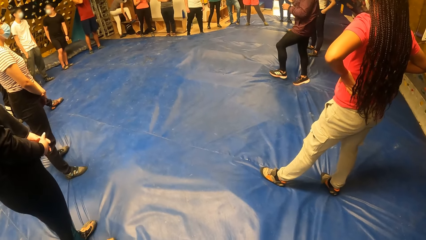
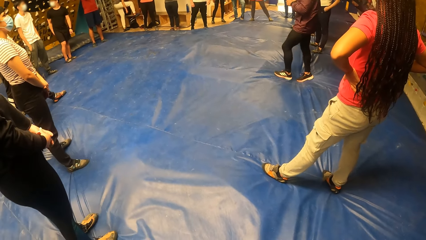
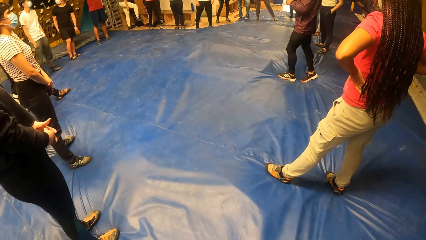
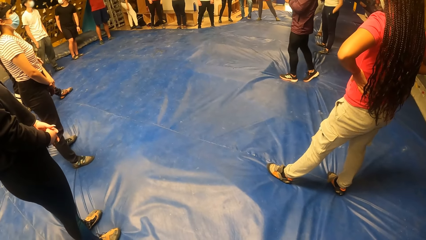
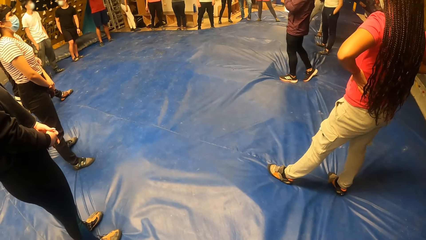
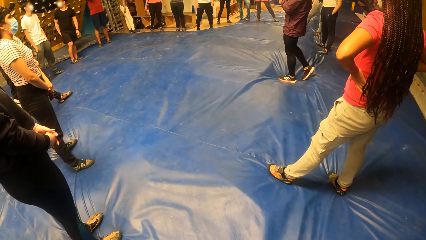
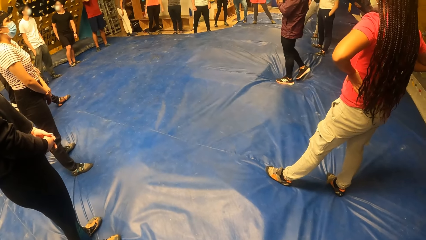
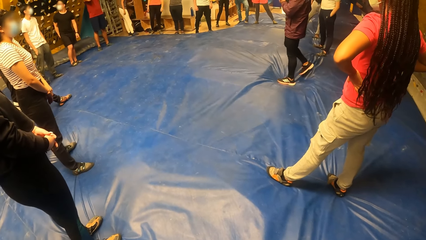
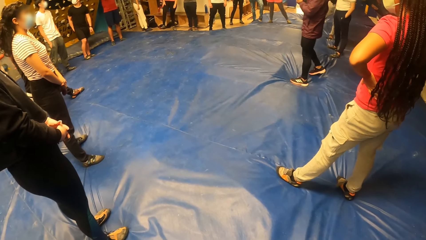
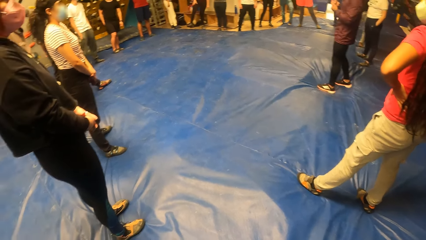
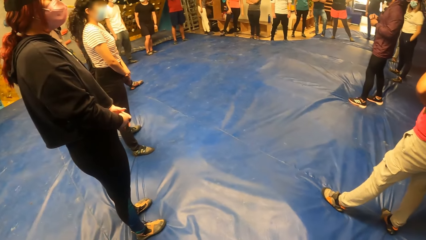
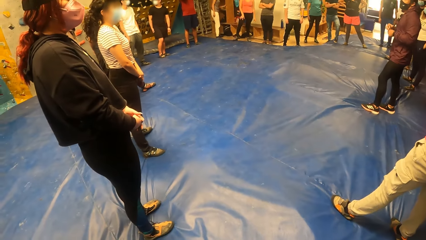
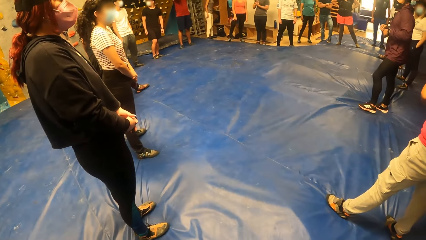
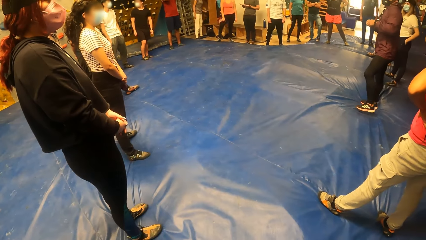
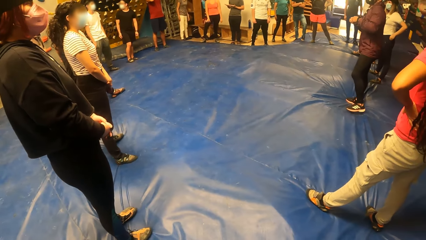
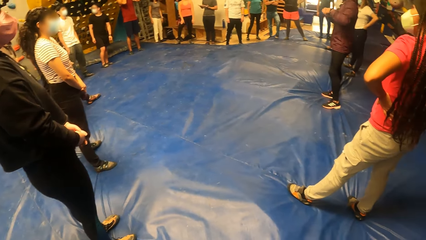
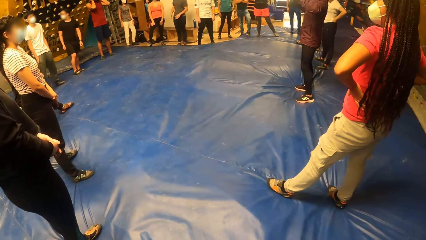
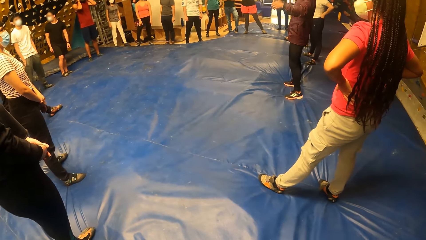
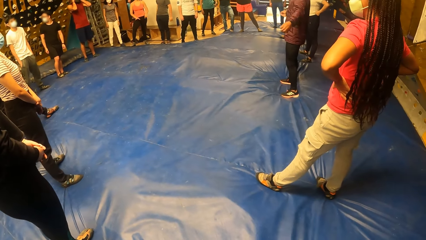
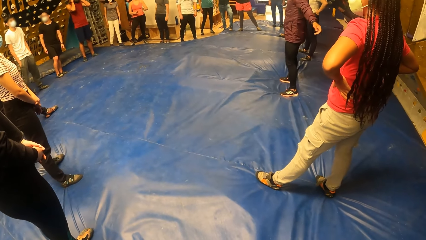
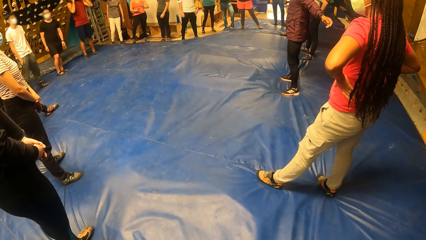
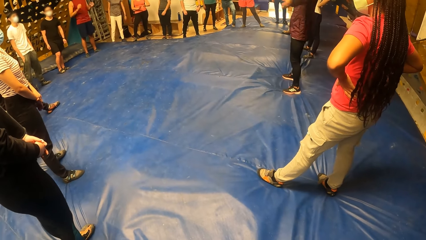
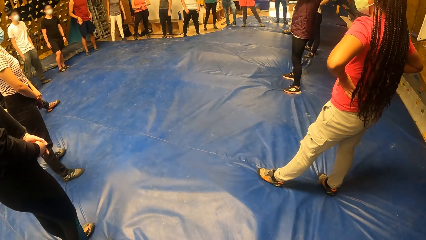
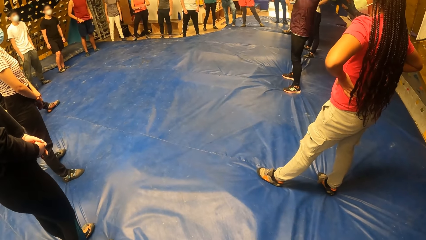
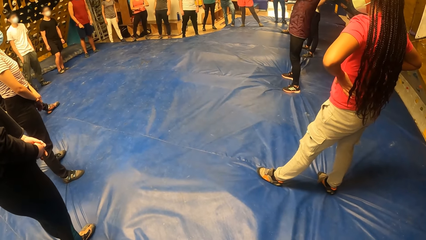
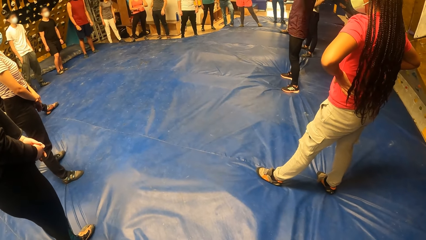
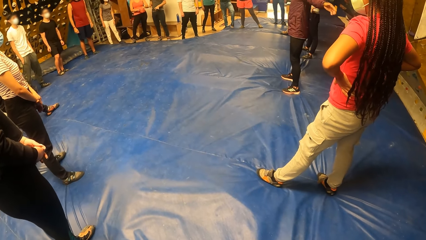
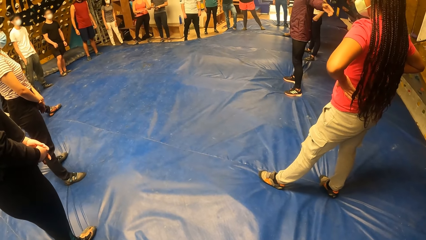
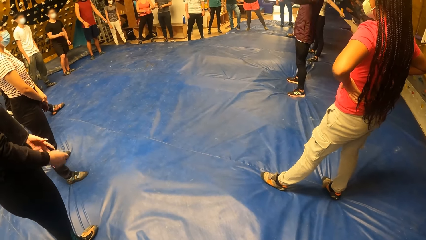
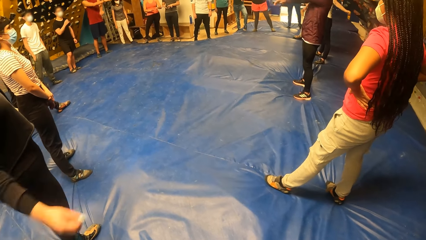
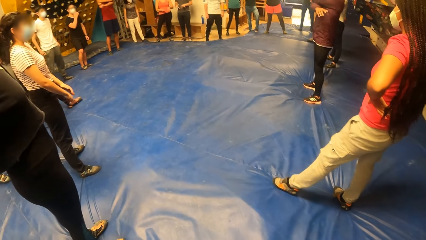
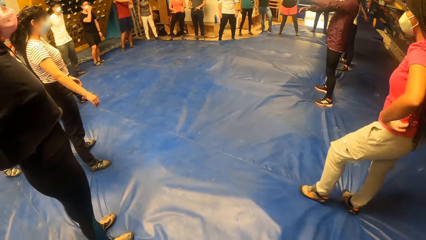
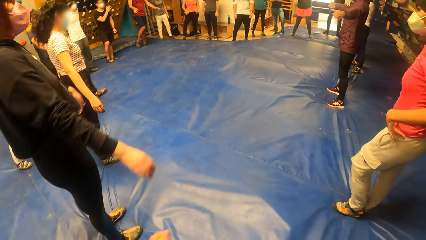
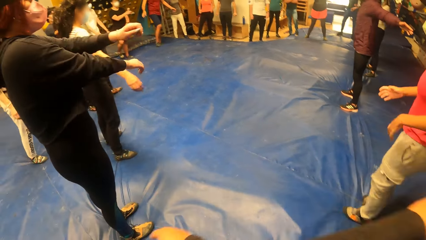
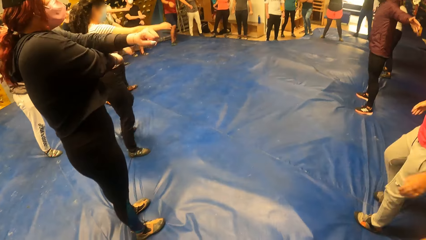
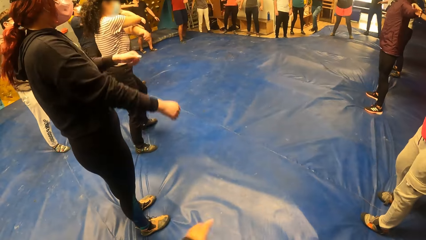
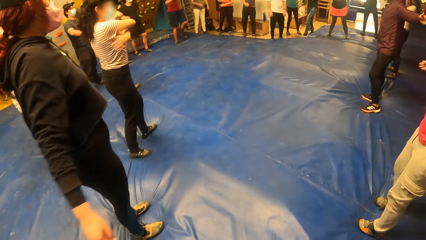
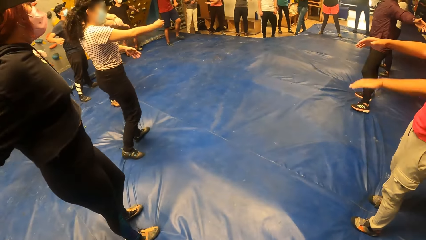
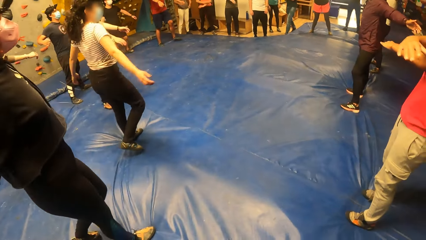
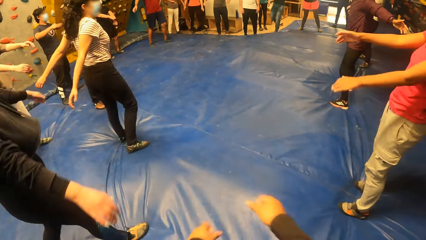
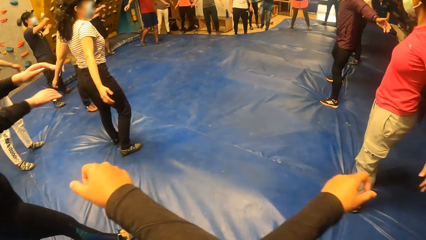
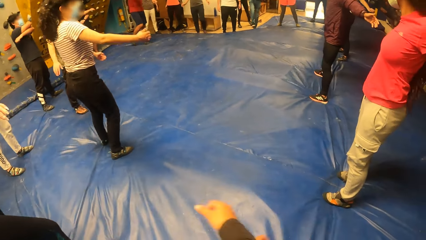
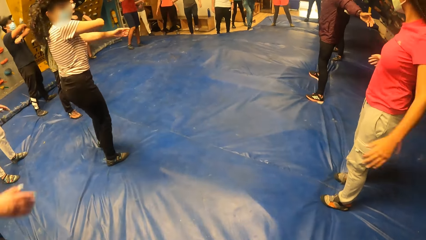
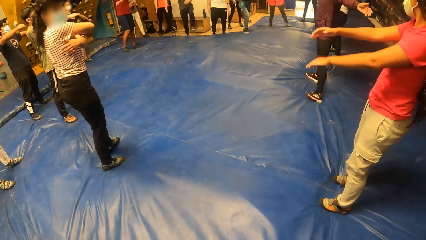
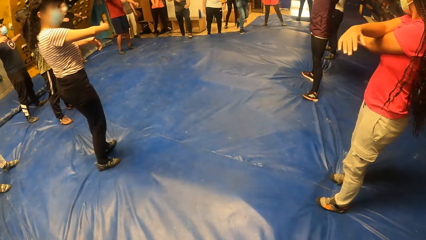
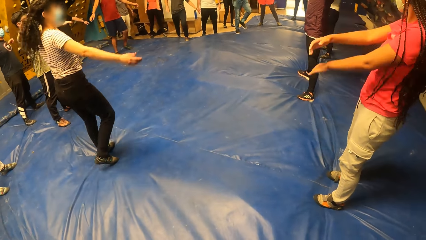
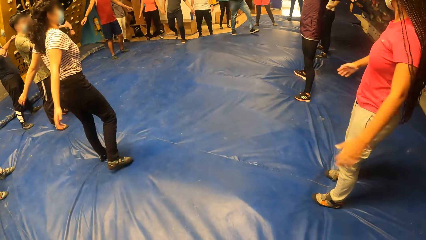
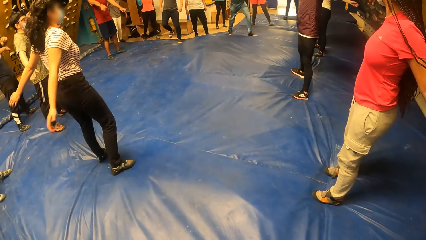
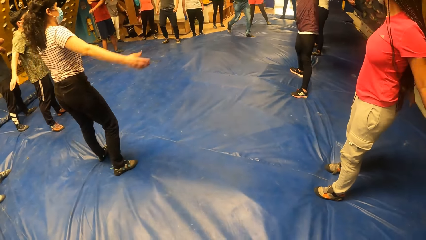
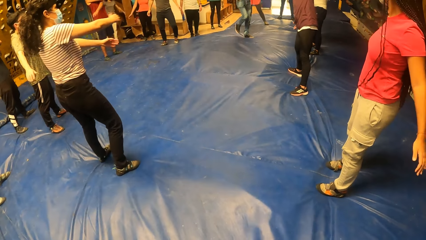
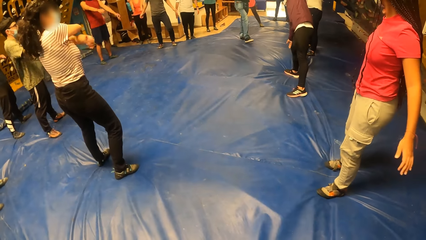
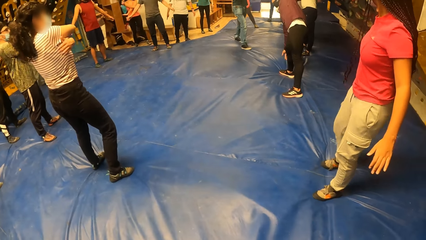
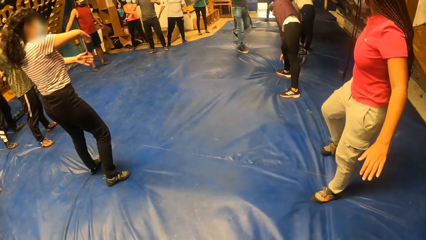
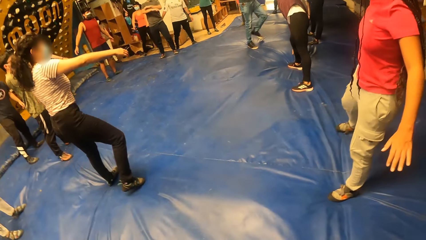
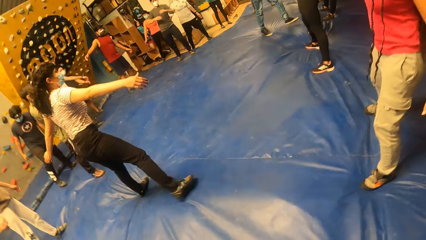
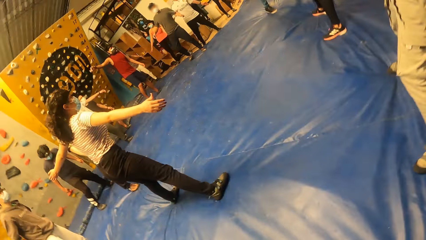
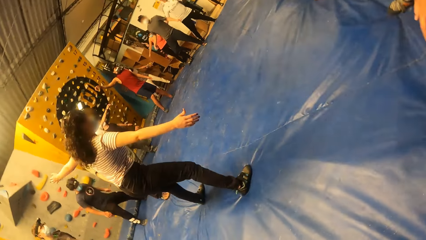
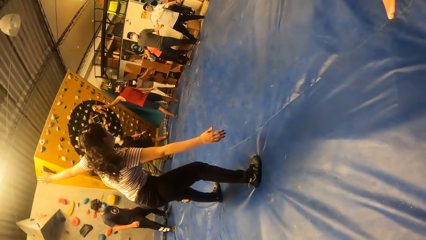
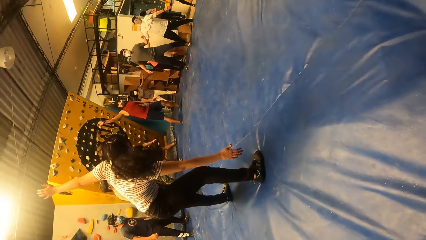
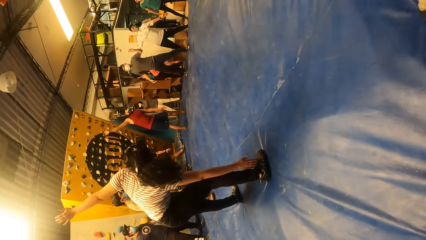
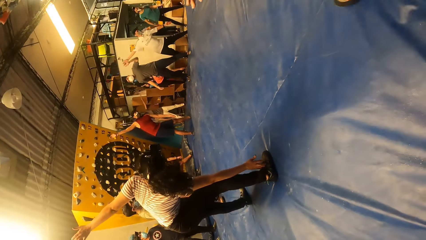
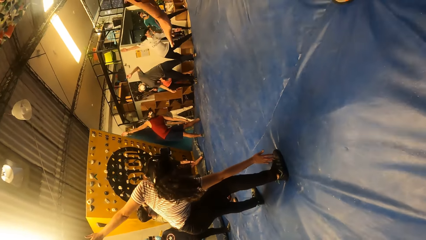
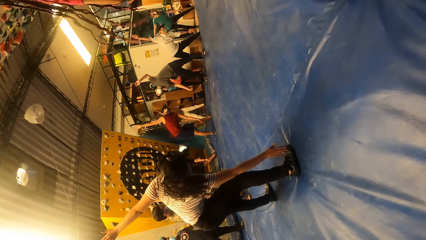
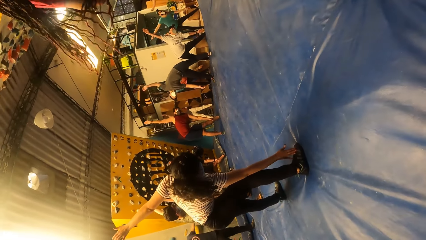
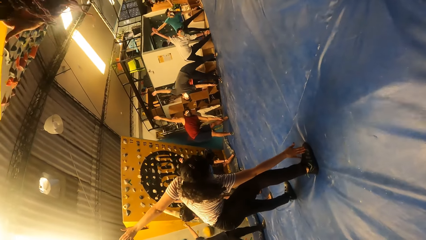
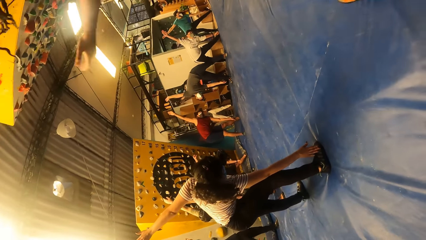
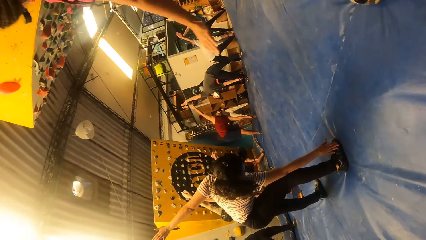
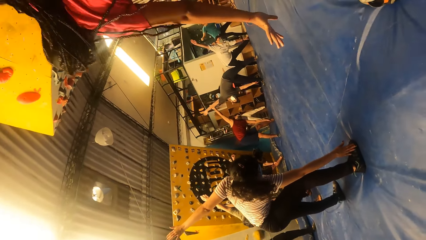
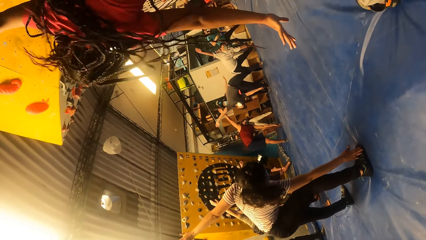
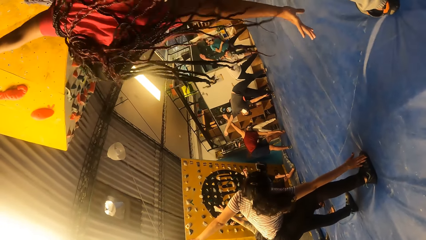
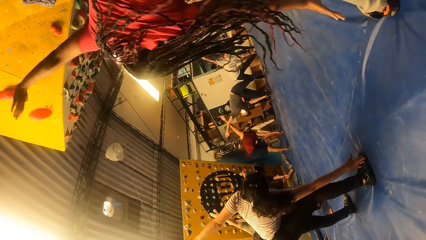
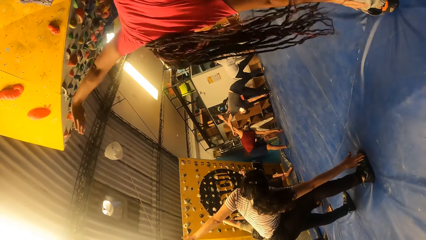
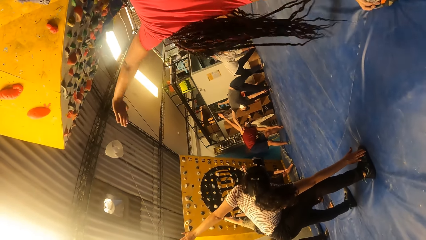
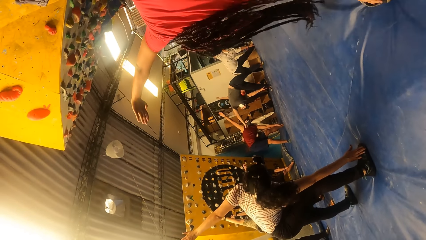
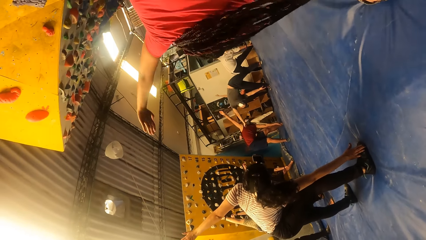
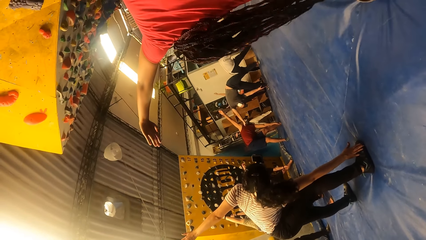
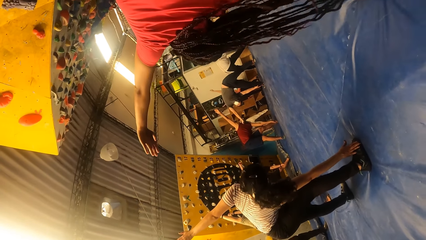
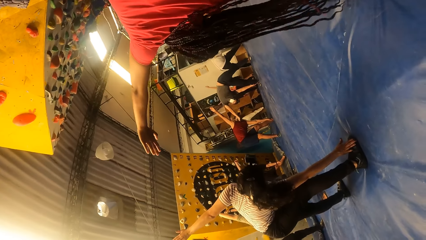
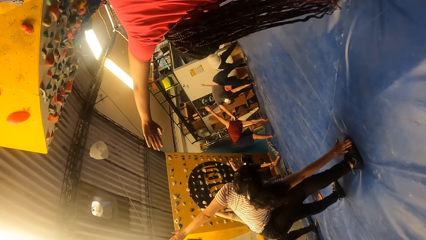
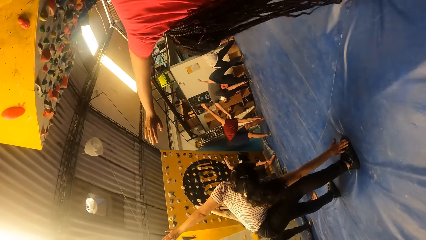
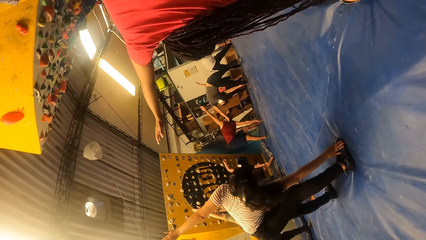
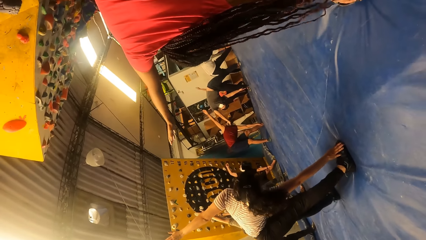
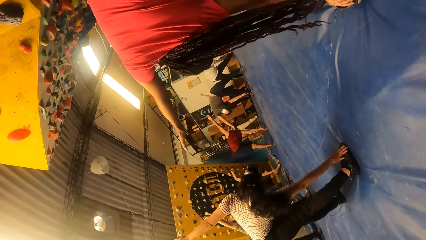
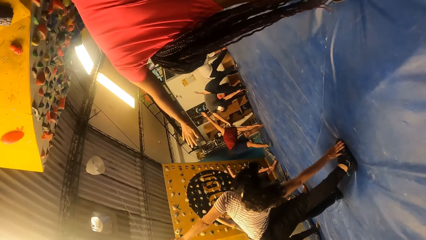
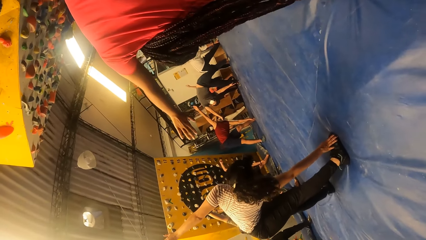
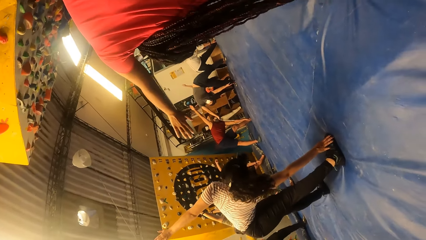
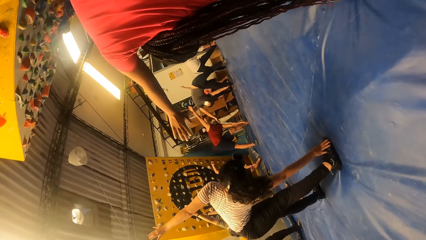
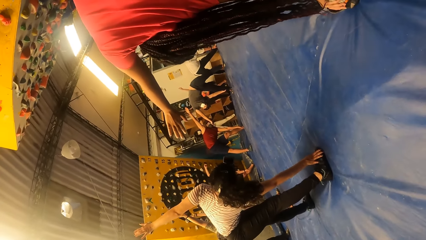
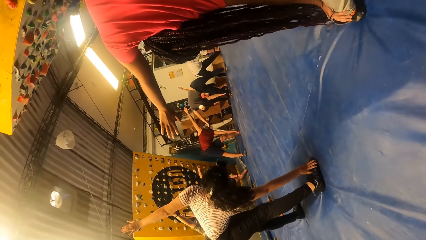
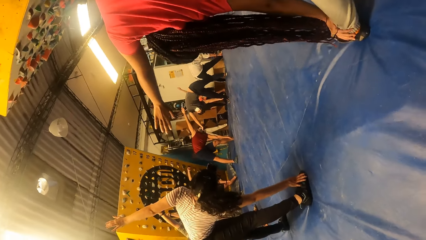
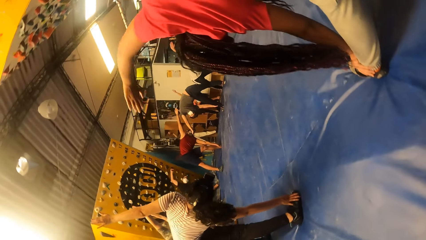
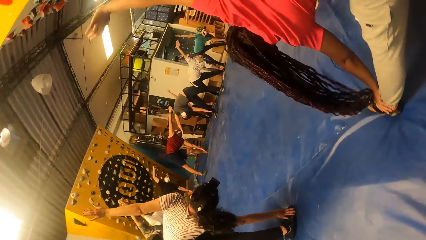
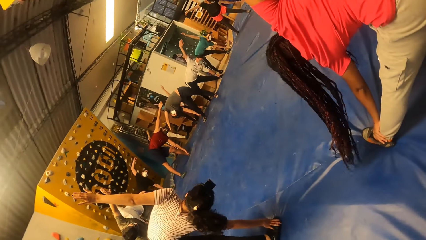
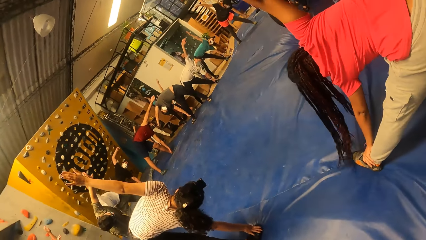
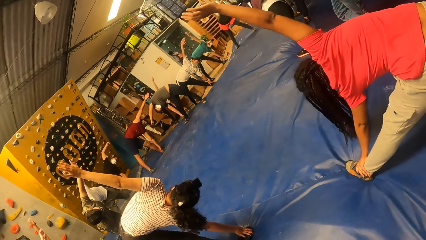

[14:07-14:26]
The camera wearer exercises with the instructor and the group of people. They cross the hands. They look at the ceiling.
